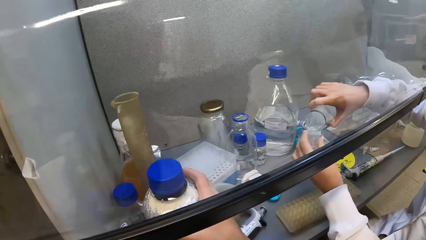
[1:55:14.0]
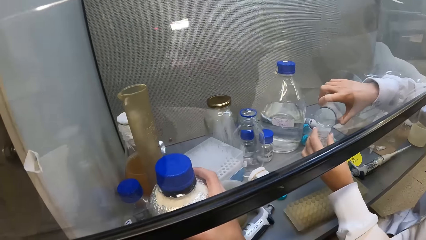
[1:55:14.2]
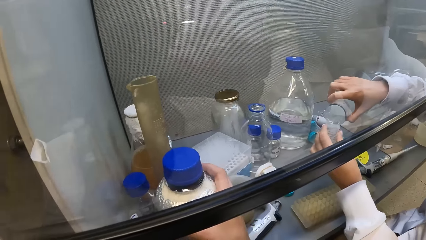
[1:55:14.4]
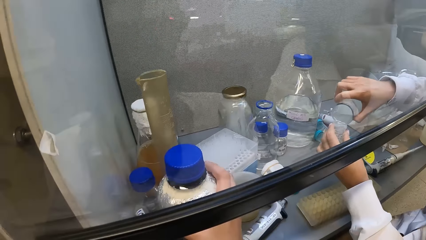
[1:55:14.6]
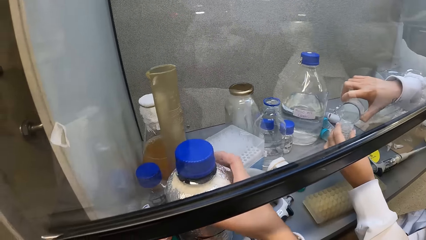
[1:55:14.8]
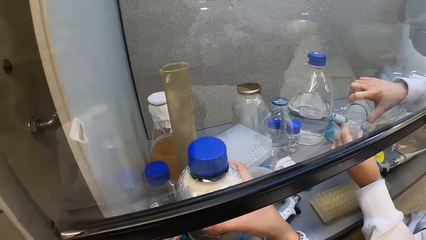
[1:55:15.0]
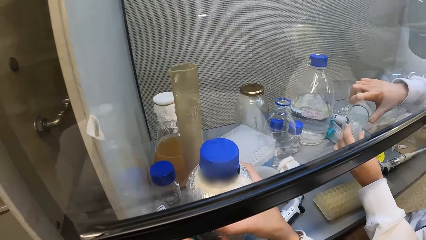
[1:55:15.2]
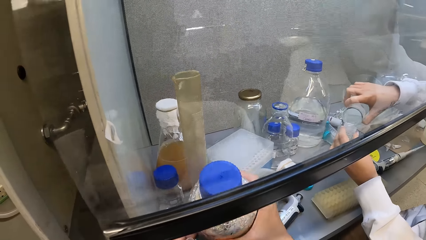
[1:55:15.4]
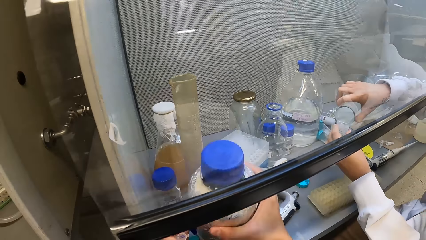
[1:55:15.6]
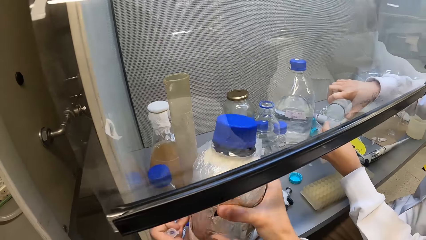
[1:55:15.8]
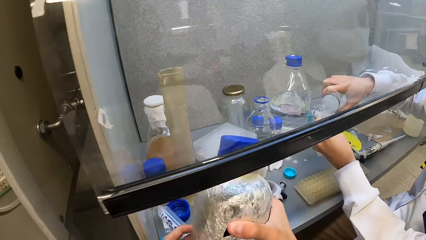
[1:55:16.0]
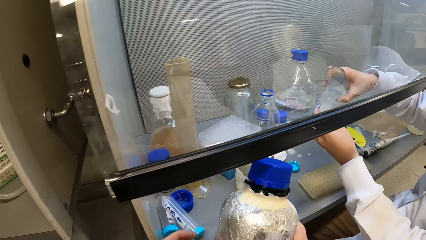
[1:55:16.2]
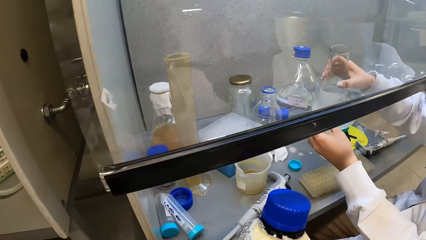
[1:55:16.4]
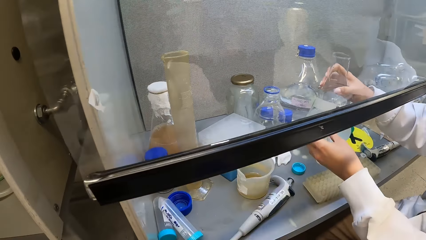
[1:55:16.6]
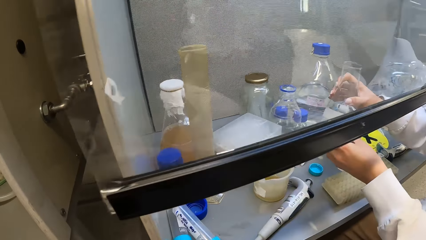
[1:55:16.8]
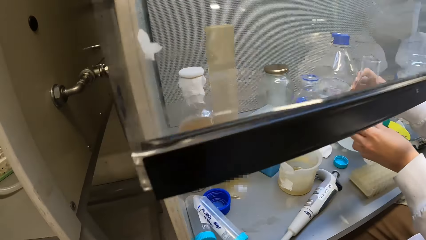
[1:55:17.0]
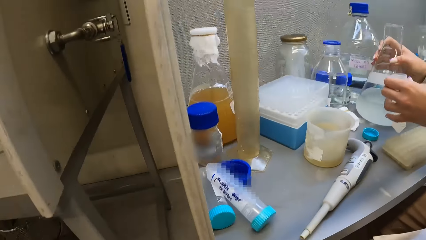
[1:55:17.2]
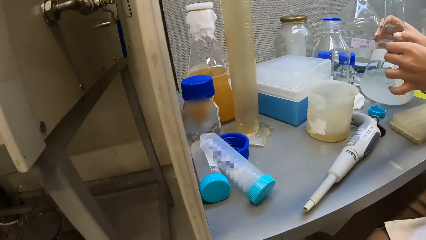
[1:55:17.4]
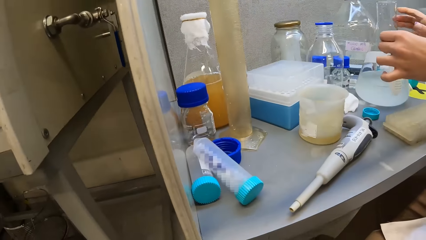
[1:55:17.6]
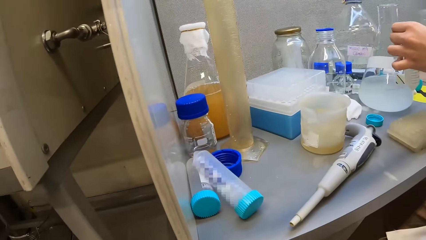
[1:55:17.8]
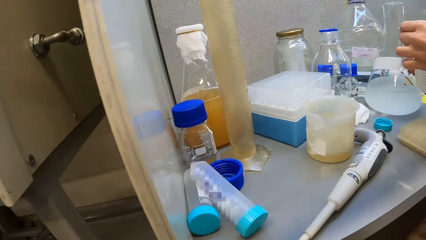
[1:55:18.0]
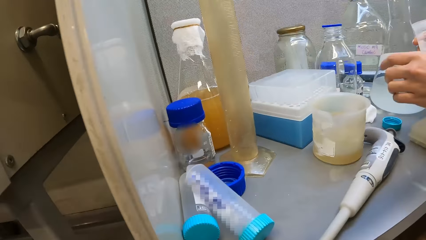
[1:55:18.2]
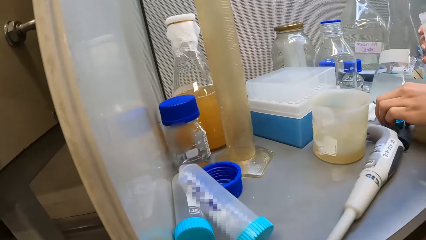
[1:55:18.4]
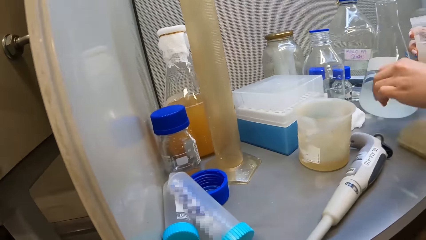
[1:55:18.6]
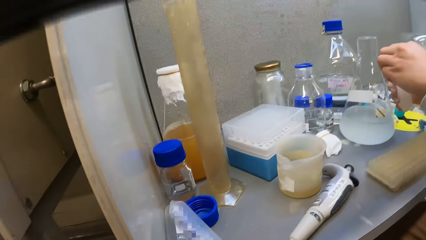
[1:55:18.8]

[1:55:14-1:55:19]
The camera wearer moves a flask on the work bench with her right hand. She picks up the flask with both hands from the work bench. A woman drops the conical flask on the work bench with her right hand and passes the specimen container to her right hand from her left hand. The camera wearer looks around the room. The woman picks up the lid of the specimen container from the work bench with her left hand.
